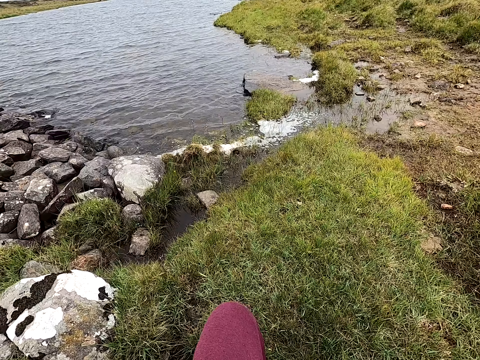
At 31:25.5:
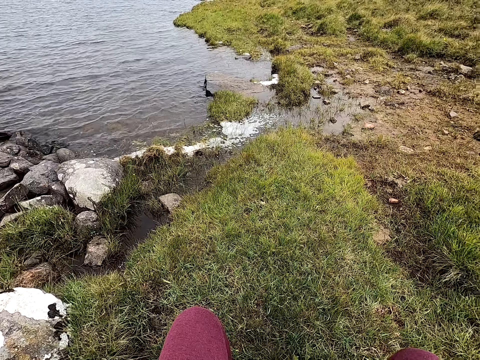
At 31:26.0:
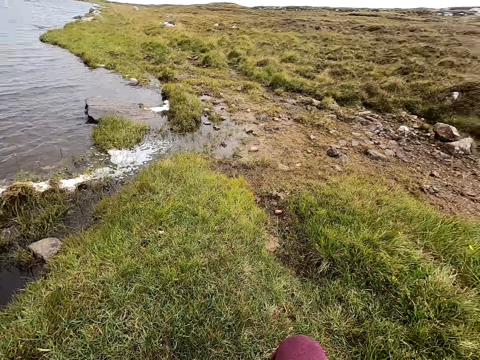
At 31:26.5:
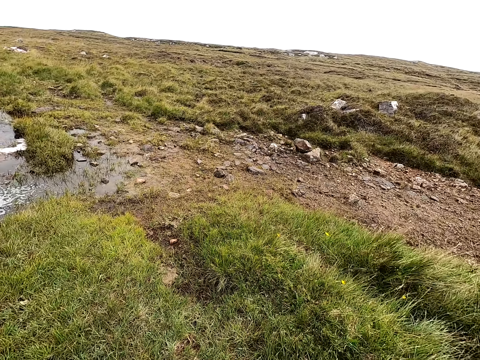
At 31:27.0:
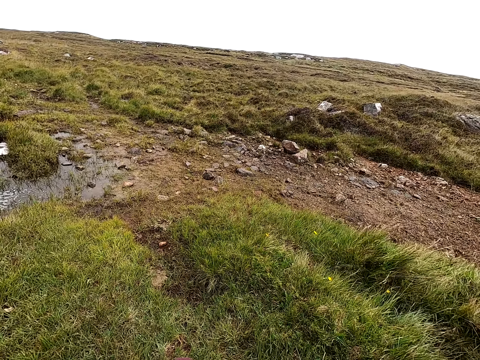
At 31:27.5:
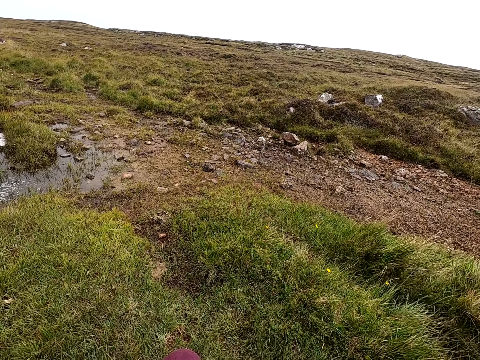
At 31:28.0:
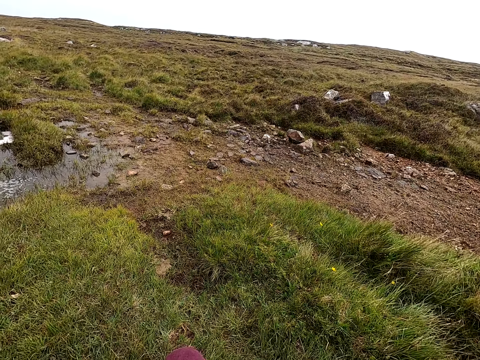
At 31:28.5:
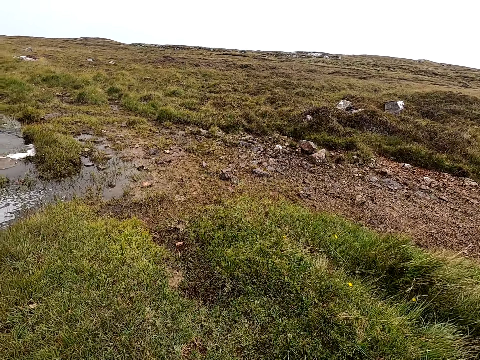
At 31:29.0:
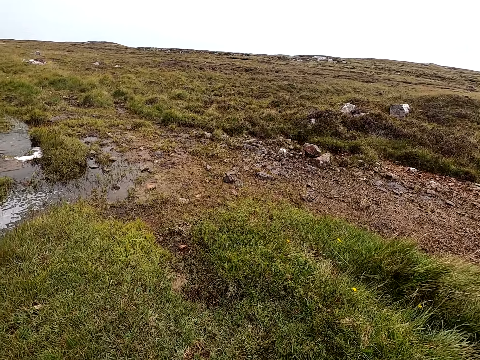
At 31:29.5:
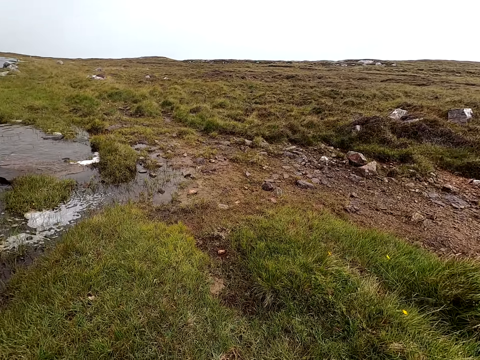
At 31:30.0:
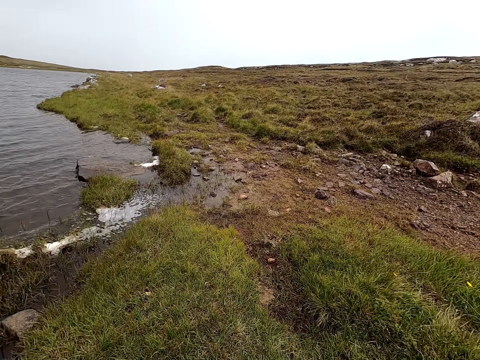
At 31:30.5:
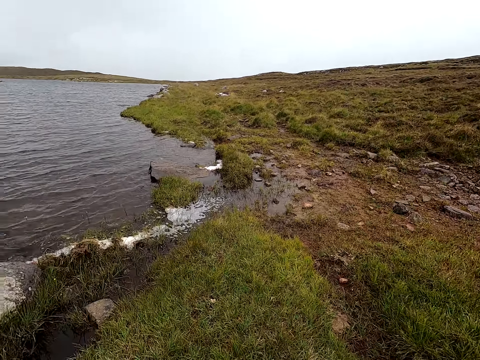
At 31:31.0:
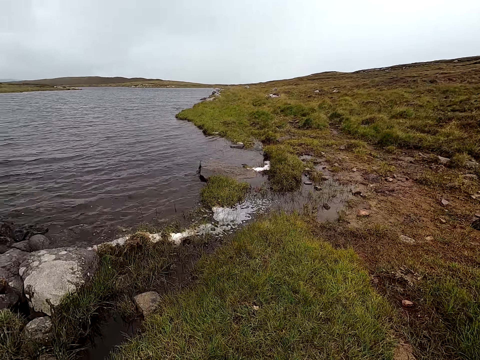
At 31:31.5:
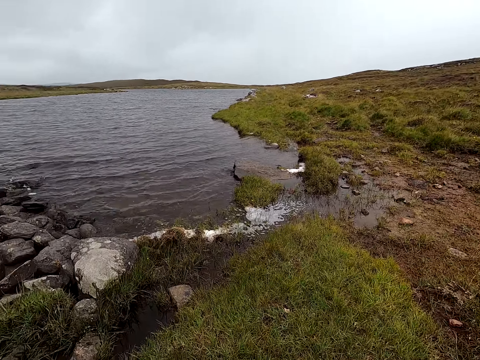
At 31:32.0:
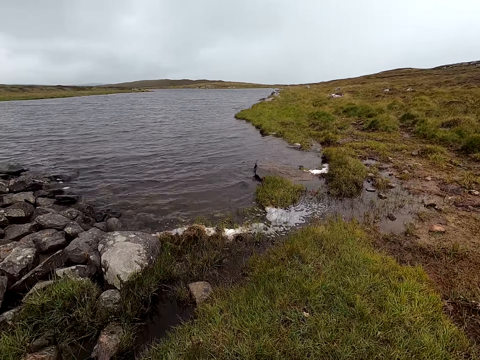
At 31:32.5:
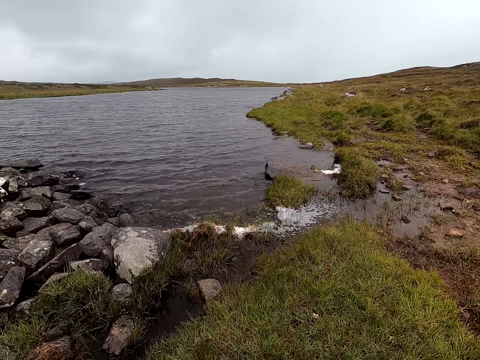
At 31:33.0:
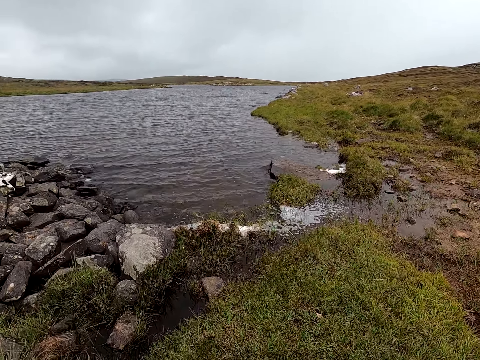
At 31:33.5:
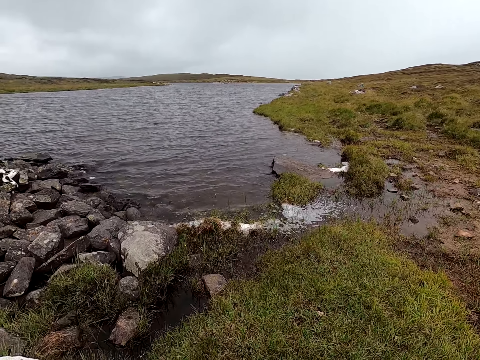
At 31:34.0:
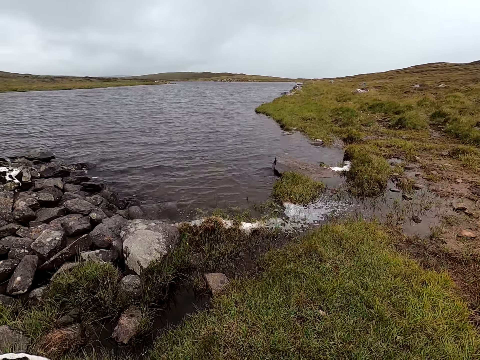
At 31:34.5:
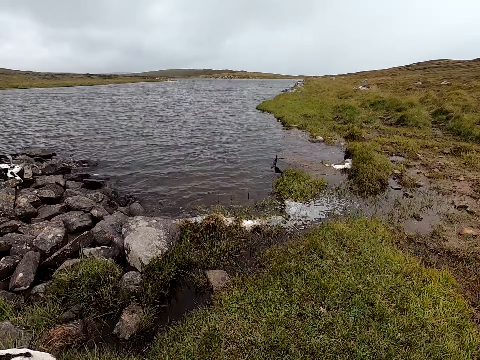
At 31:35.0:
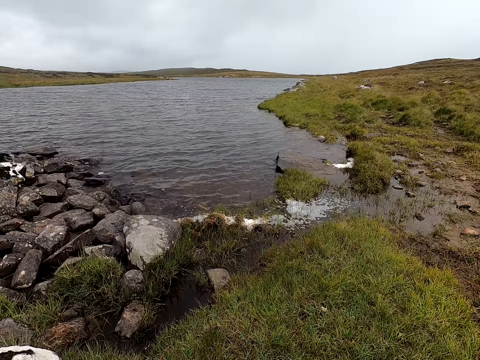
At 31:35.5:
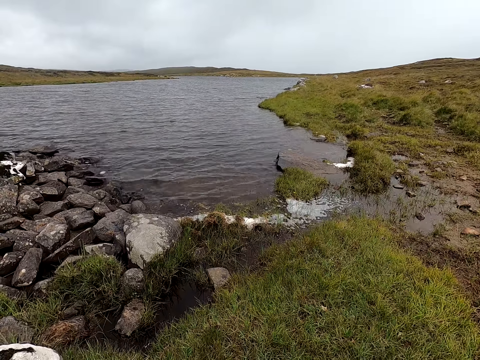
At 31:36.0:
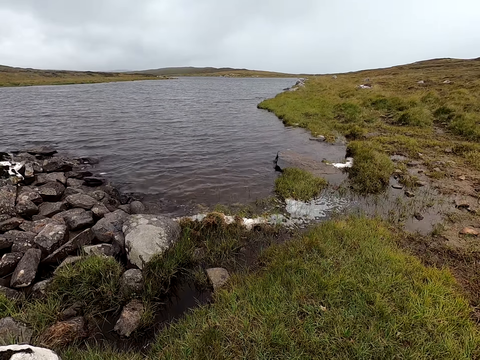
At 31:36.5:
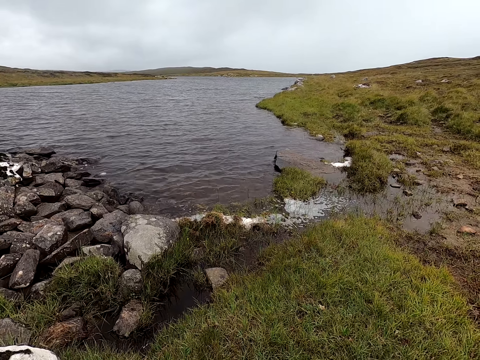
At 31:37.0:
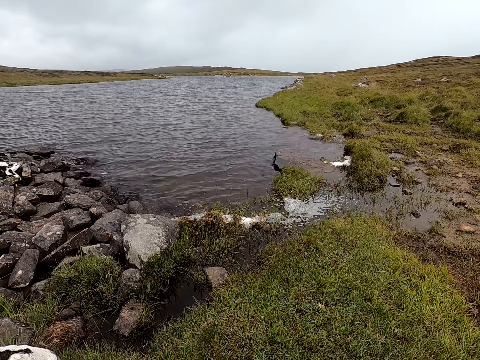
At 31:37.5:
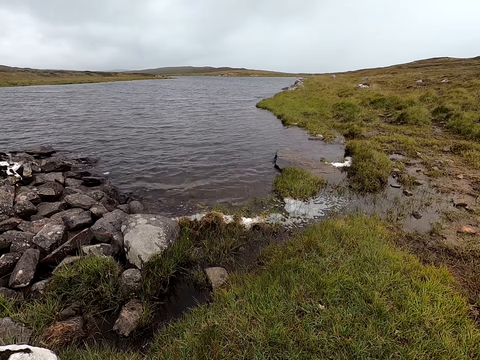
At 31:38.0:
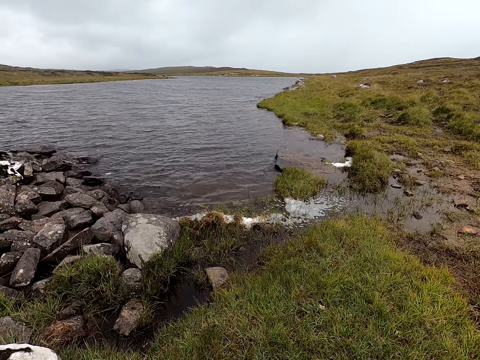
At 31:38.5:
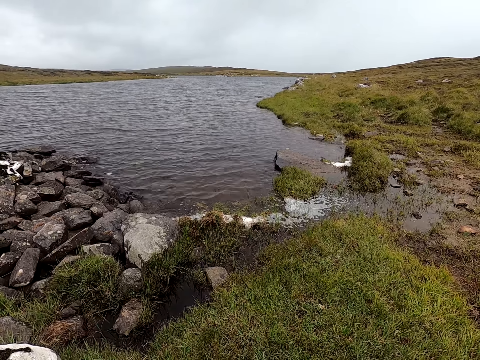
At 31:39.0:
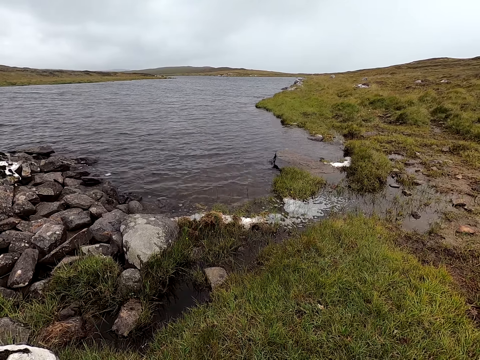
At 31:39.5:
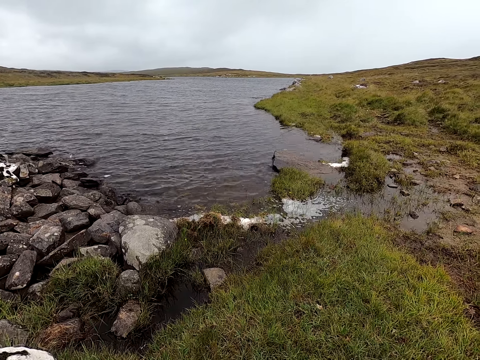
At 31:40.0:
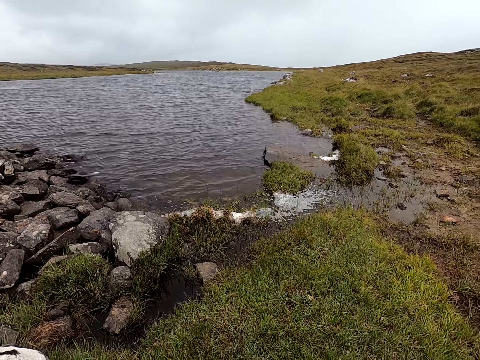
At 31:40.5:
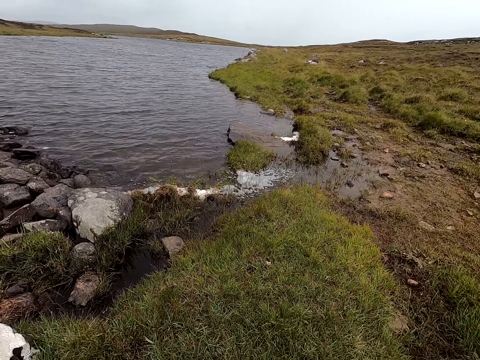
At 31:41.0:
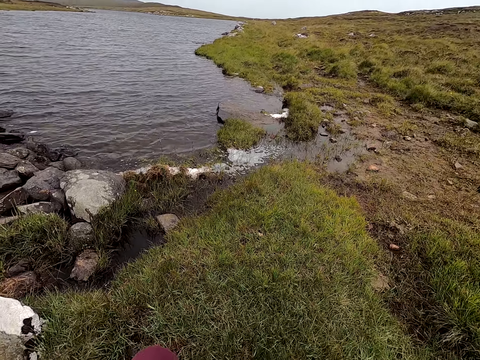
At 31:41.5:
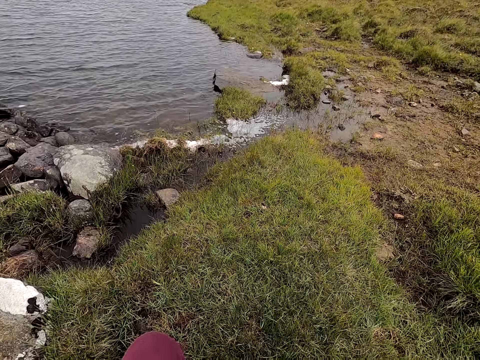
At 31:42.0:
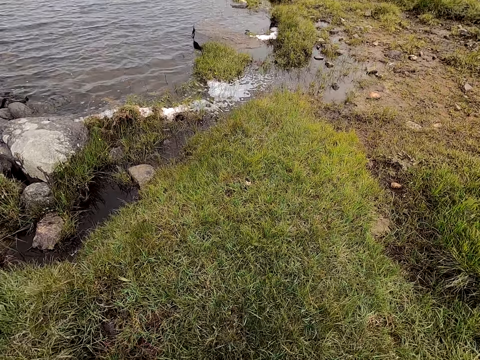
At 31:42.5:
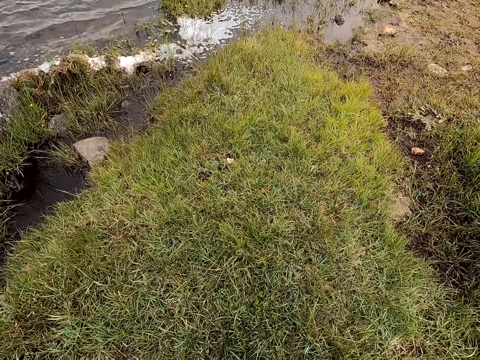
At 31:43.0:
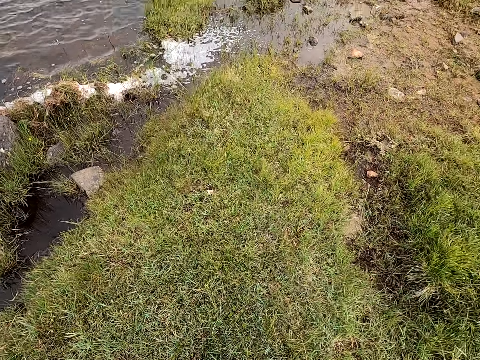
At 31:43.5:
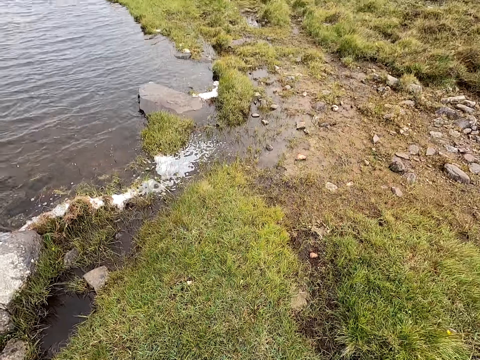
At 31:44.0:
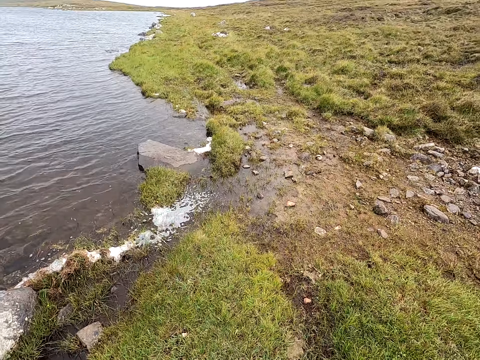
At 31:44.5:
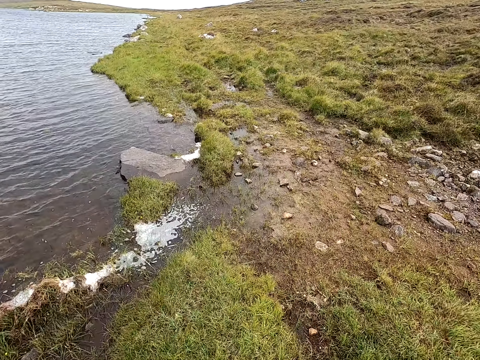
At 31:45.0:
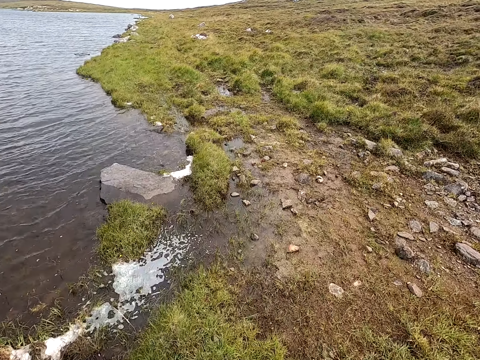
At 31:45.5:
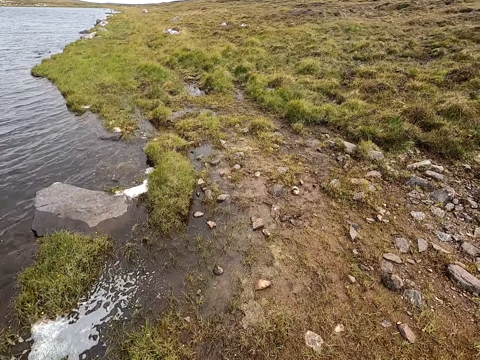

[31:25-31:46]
The camera wearer looks around and sits down. They turn around the field. They walk.

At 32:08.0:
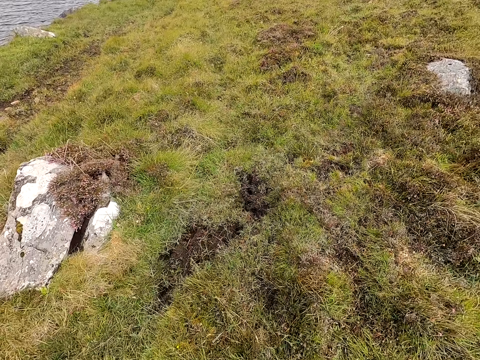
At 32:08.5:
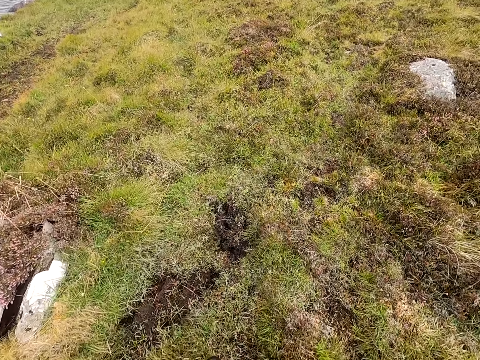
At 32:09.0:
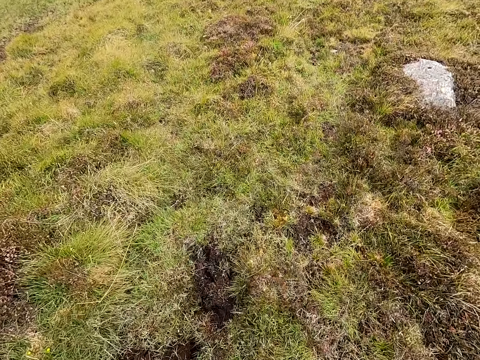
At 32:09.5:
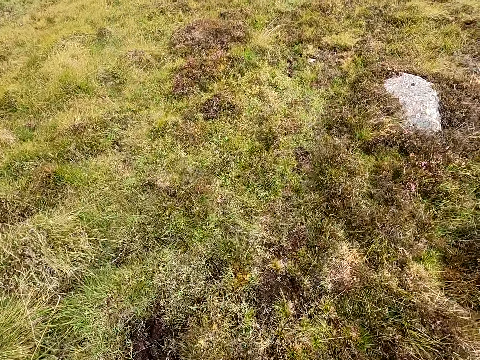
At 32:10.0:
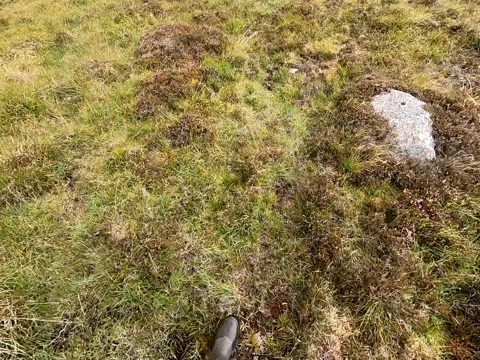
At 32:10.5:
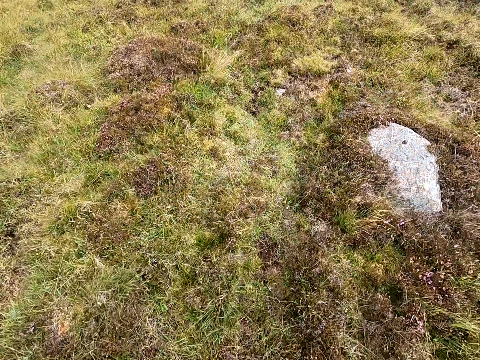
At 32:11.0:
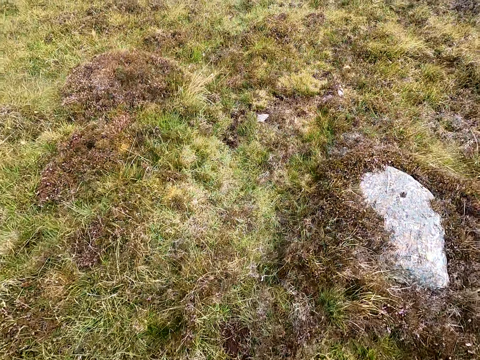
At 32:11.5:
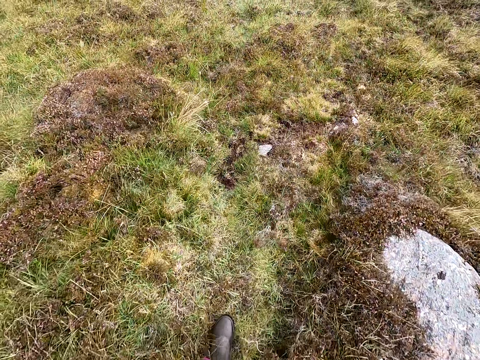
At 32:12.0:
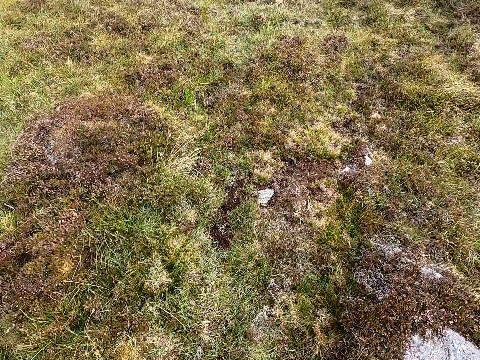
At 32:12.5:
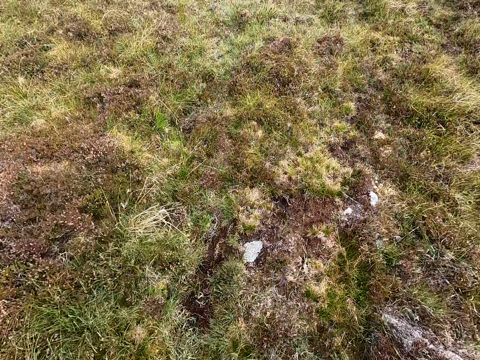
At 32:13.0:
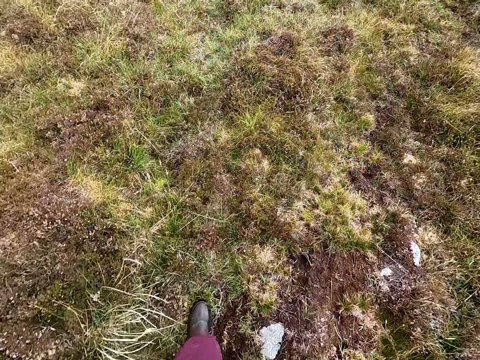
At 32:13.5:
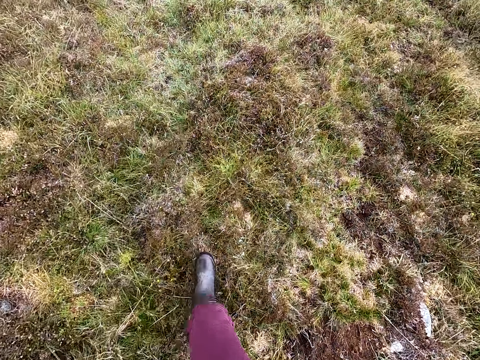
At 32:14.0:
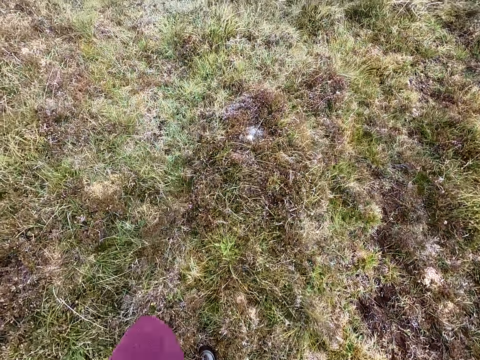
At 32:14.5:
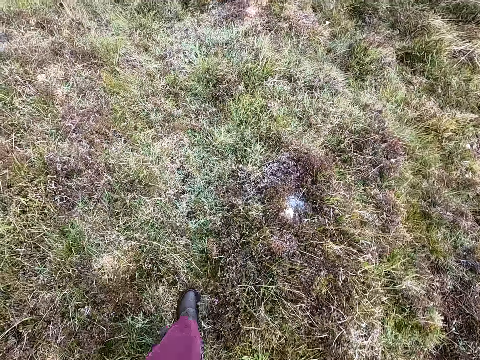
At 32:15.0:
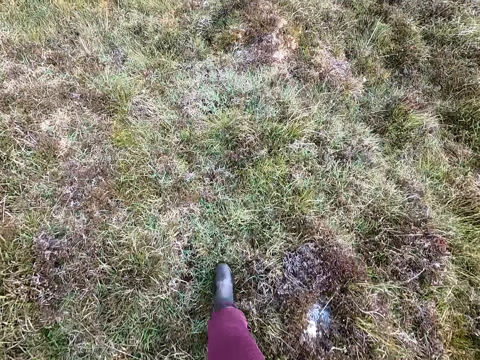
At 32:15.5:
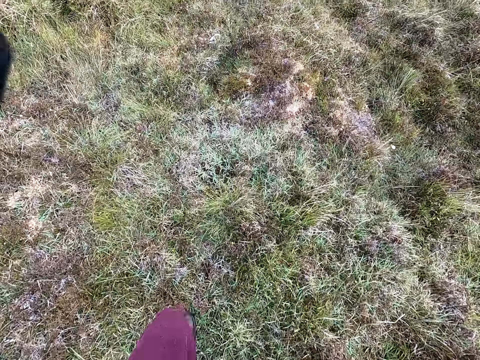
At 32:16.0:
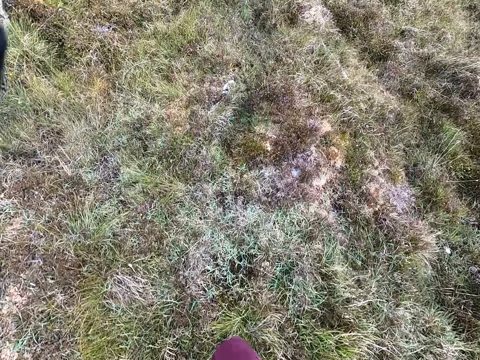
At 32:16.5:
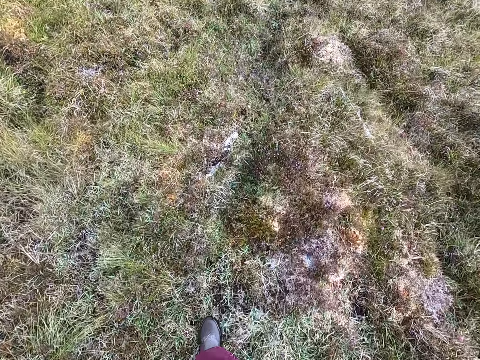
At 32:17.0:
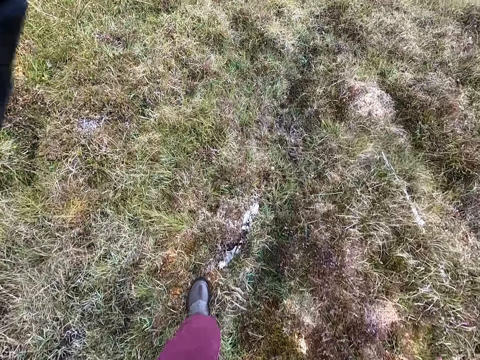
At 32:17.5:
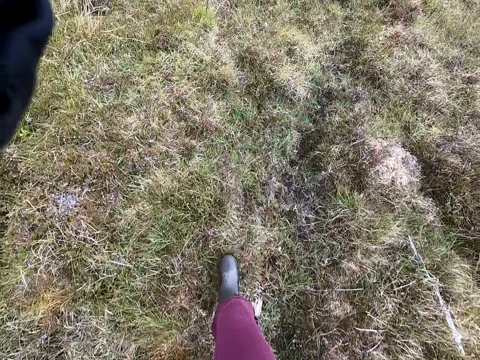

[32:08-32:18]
The camera wearer walks in the field and lifts the hand up.
